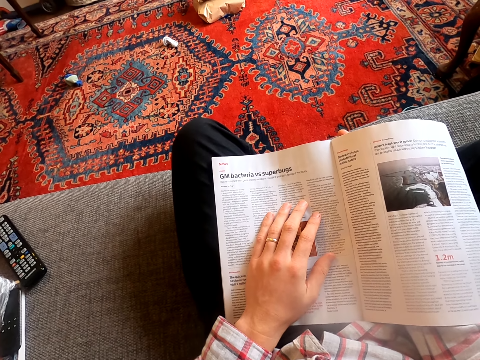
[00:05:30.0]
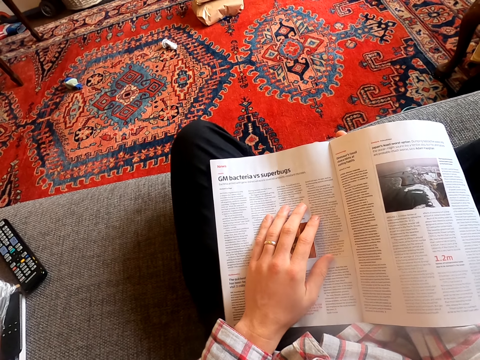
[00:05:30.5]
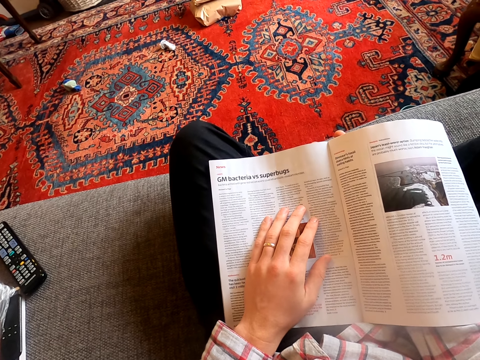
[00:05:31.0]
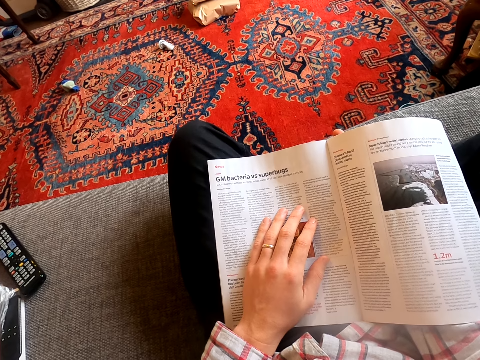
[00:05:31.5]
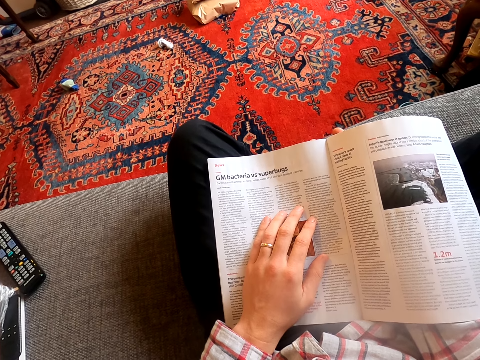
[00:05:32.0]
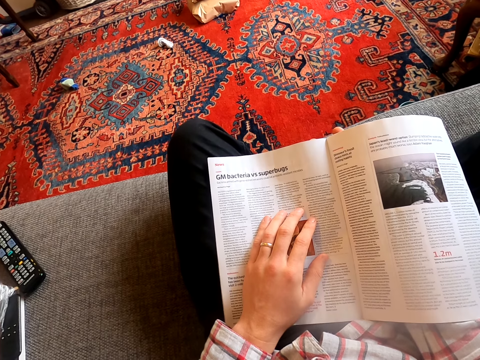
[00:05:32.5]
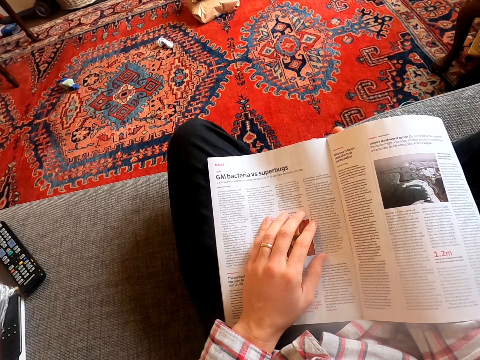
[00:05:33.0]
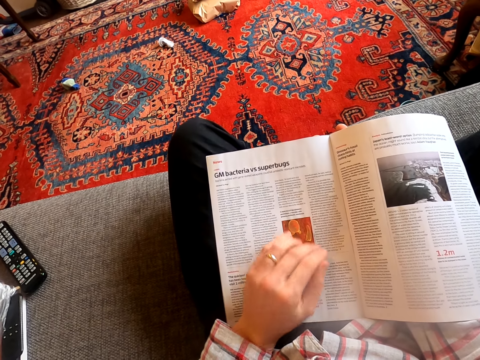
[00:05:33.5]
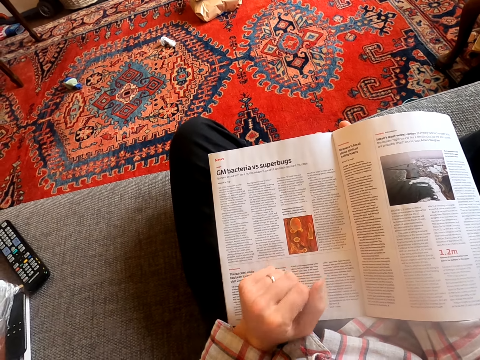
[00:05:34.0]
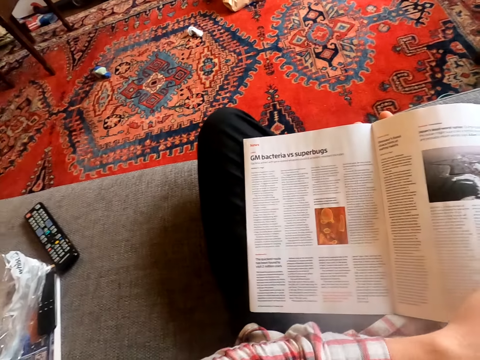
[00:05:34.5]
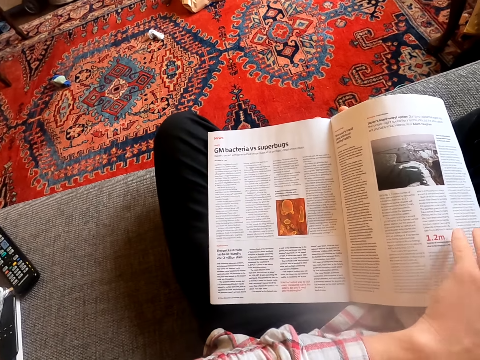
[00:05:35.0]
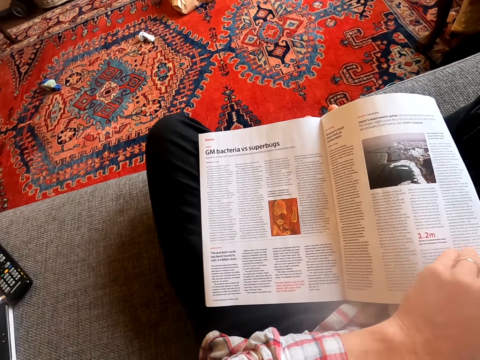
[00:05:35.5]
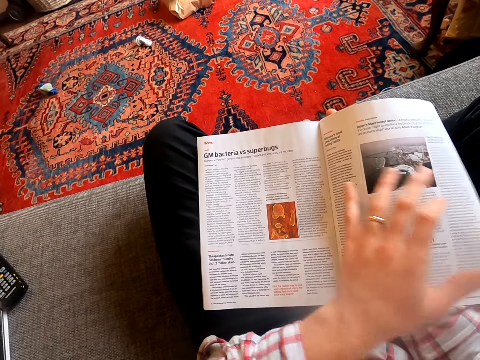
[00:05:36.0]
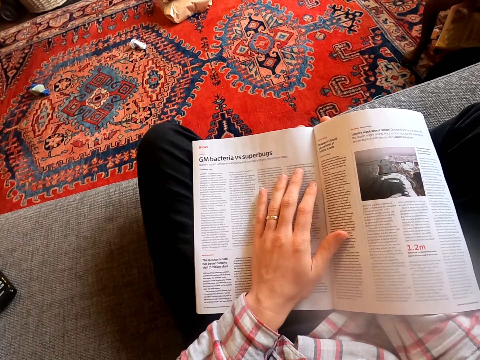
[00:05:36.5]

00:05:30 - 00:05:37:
The camera wearer touches the magazine. They touch the next page.

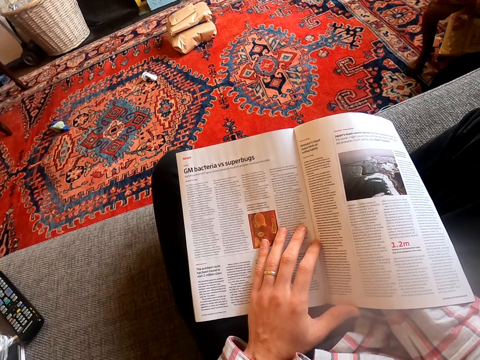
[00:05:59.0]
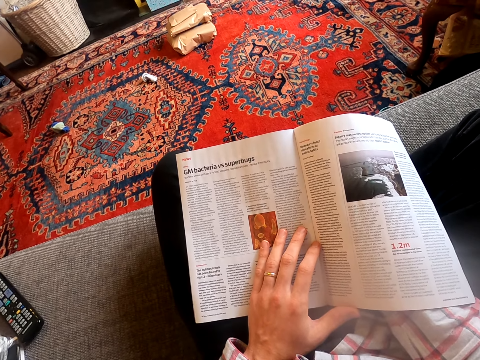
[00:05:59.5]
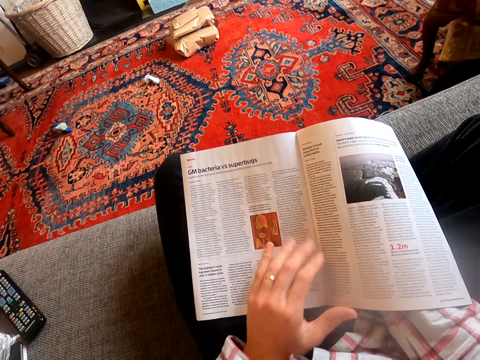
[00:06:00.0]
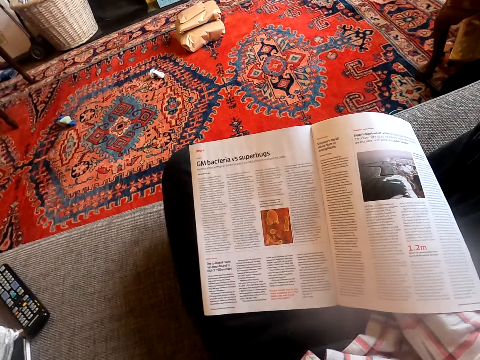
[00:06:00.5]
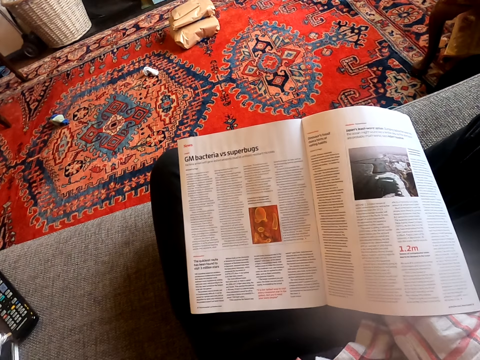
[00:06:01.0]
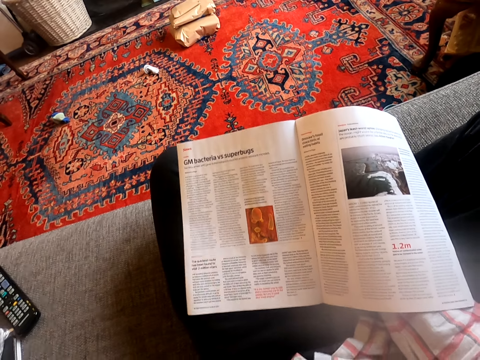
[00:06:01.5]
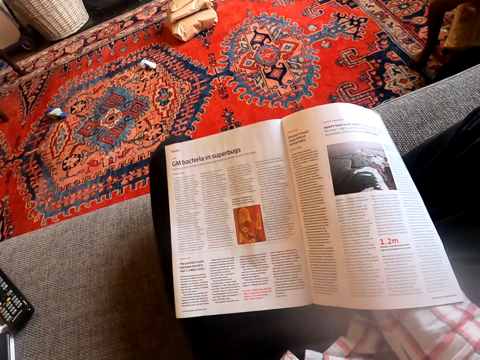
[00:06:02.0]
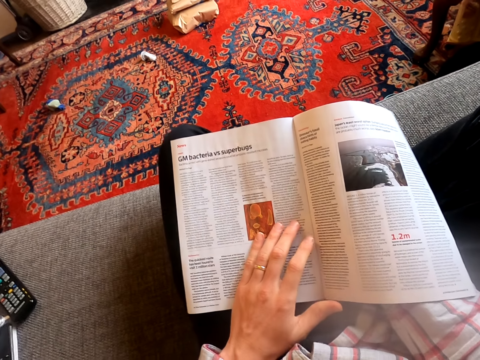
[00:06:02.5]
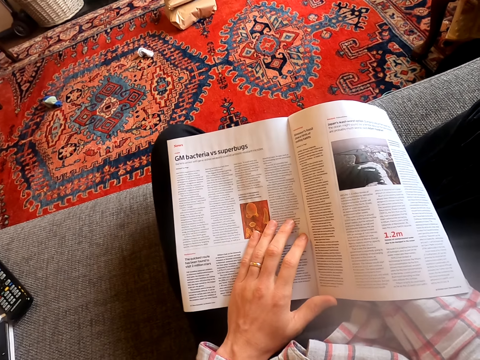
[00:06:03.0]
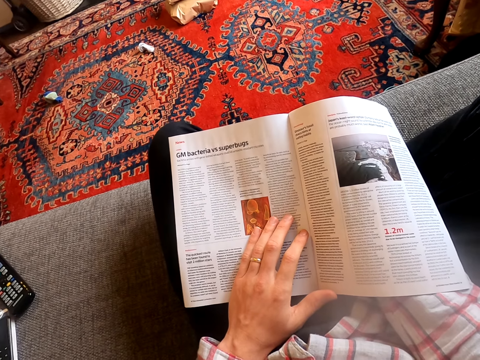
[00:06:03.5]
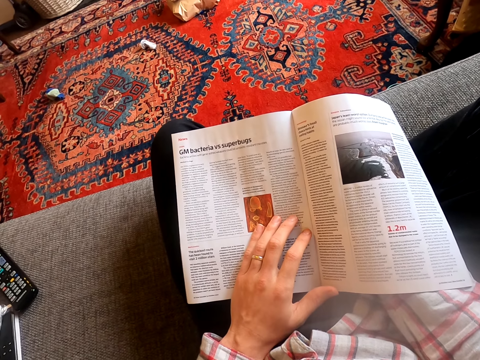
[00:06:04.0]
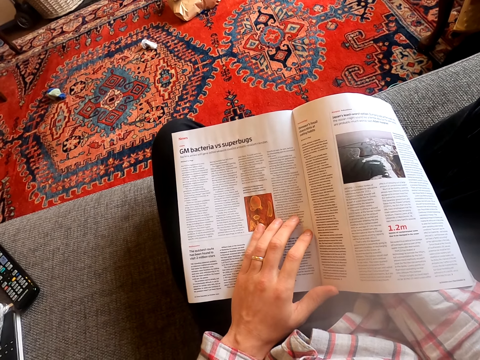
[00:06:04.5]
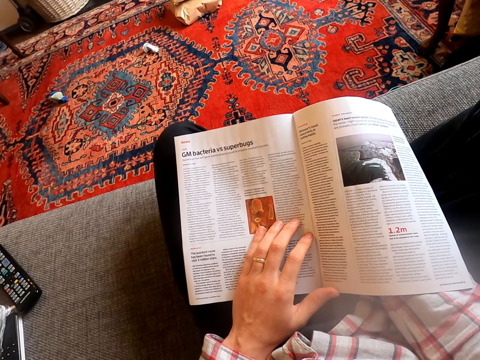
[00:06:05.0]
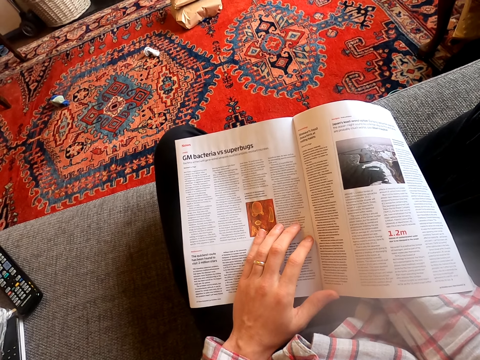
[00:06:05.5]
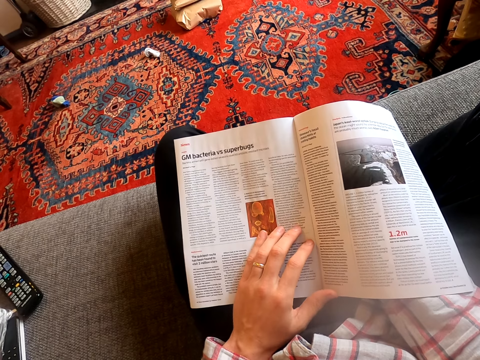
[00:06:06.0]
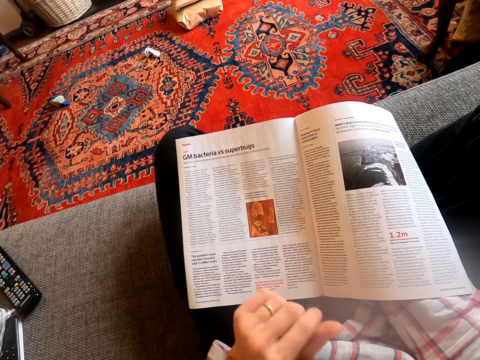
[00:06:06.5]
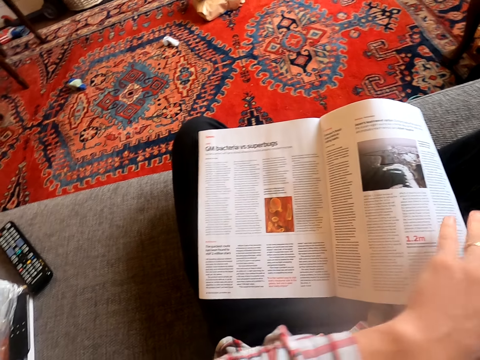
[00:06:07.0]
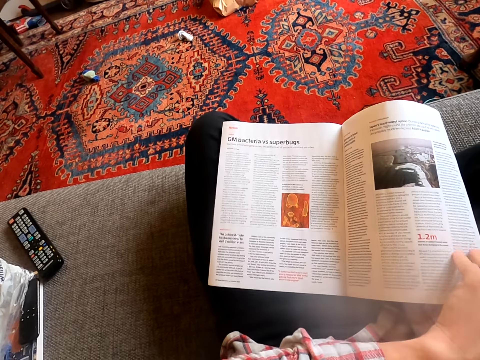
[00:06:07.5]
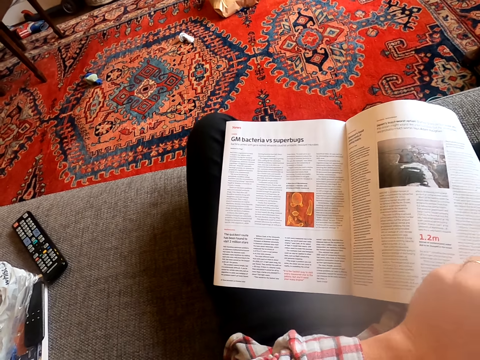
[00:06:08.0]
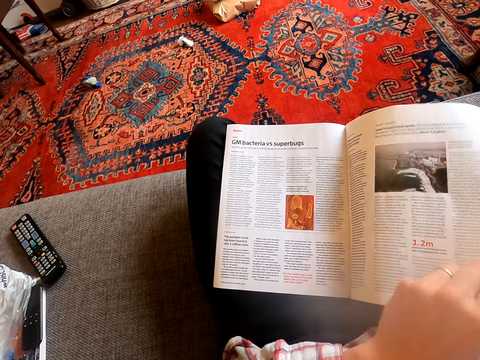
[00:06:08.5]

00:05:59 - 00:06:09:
The camera wearer lifts the hand. They cough. They drop the hand. They hold the magazine leaf. They turn to the next page.

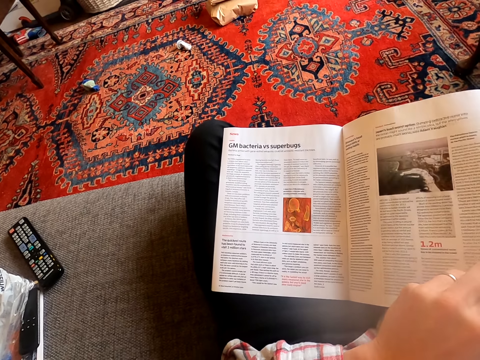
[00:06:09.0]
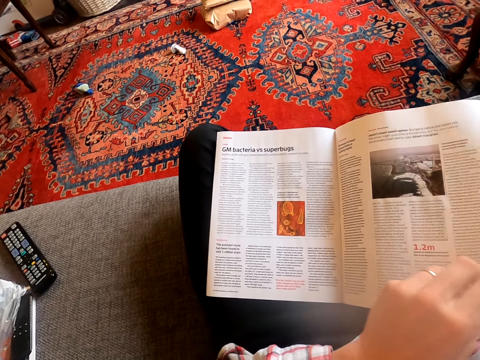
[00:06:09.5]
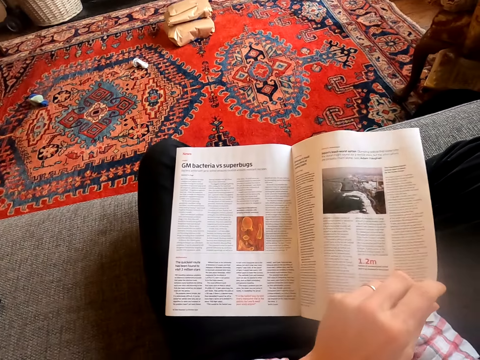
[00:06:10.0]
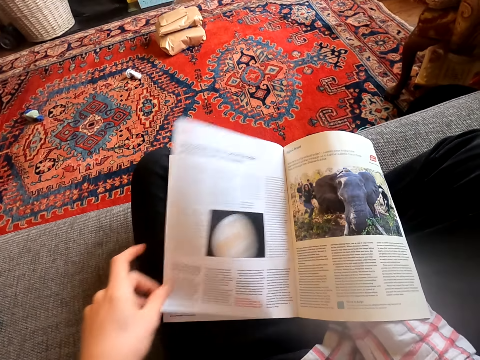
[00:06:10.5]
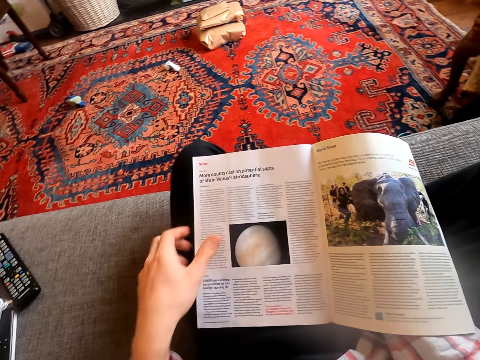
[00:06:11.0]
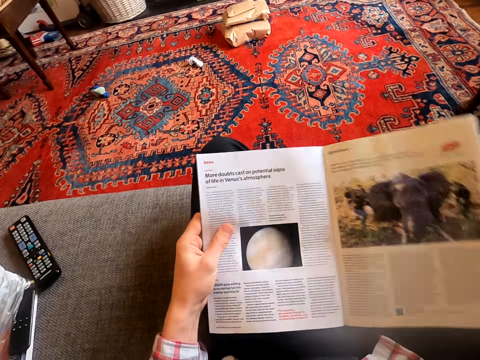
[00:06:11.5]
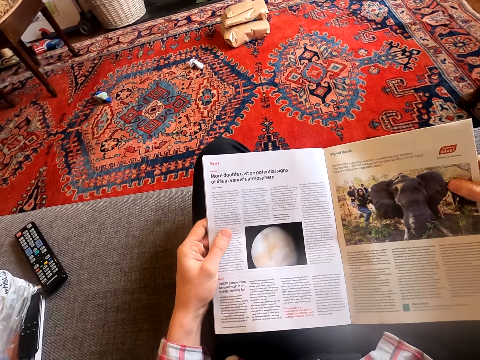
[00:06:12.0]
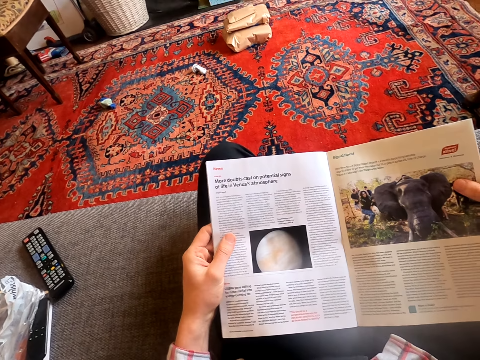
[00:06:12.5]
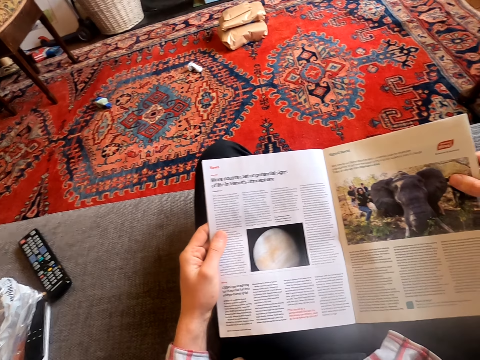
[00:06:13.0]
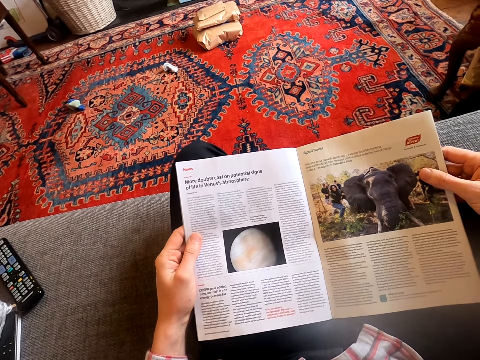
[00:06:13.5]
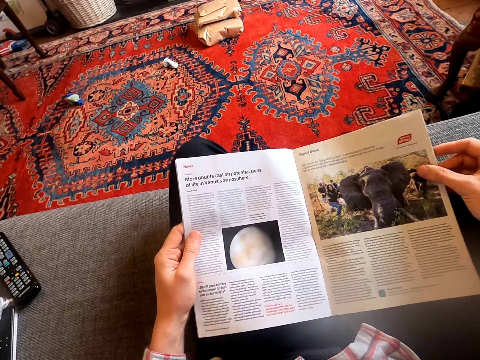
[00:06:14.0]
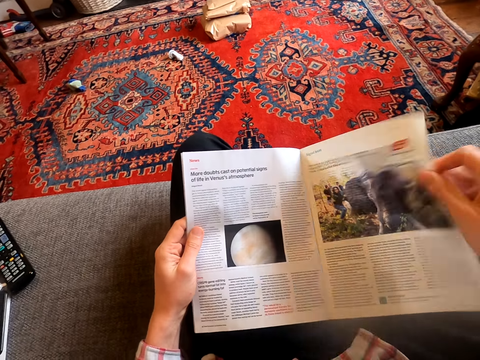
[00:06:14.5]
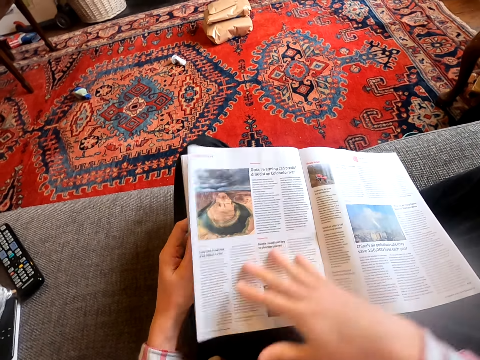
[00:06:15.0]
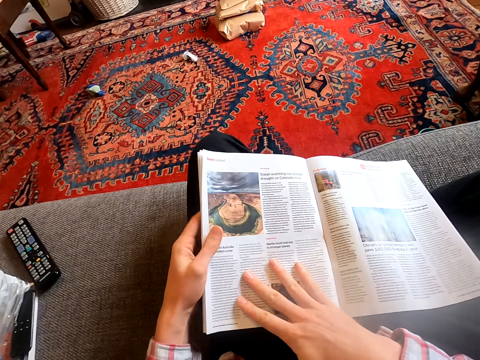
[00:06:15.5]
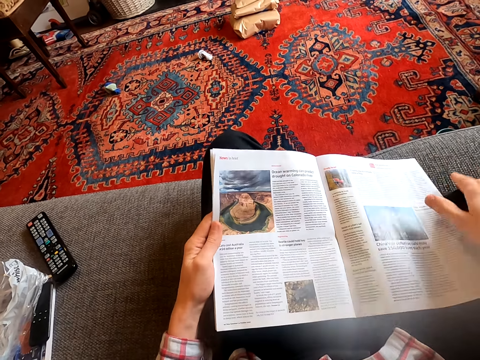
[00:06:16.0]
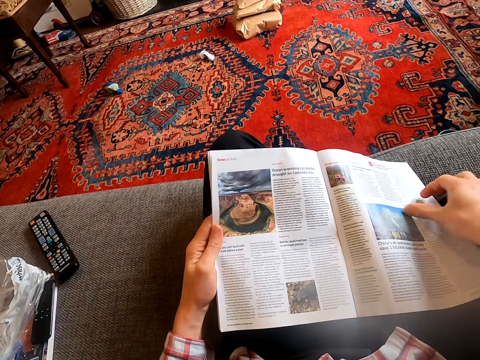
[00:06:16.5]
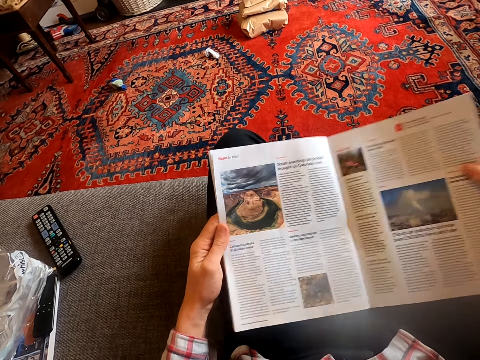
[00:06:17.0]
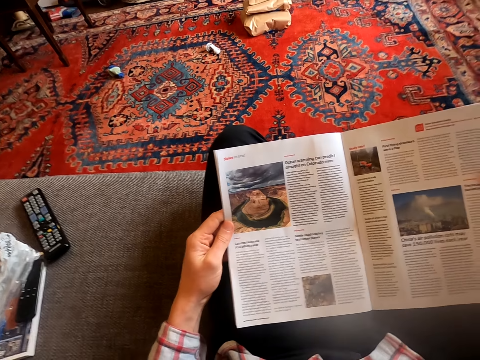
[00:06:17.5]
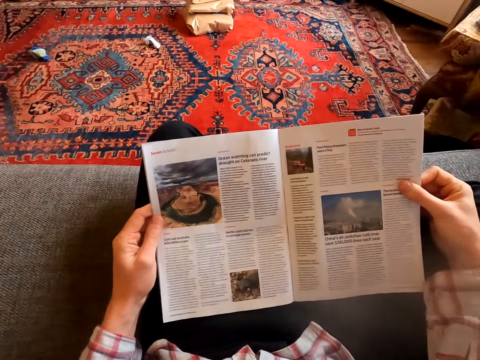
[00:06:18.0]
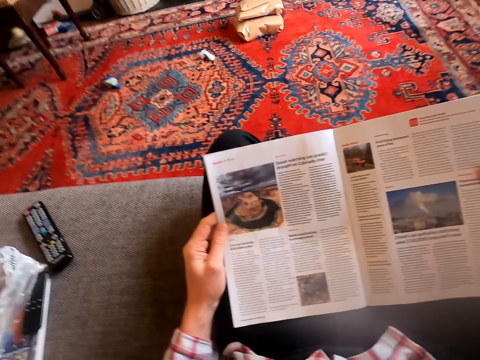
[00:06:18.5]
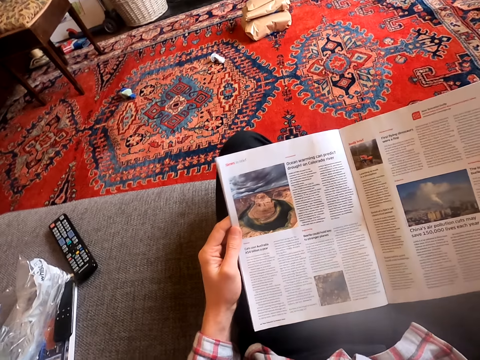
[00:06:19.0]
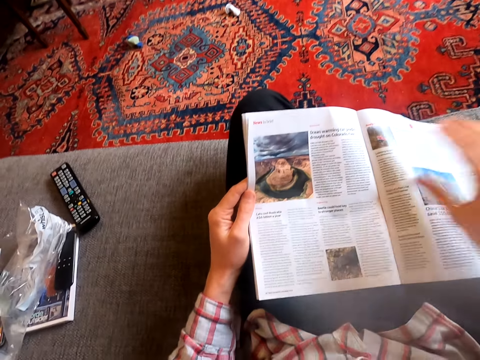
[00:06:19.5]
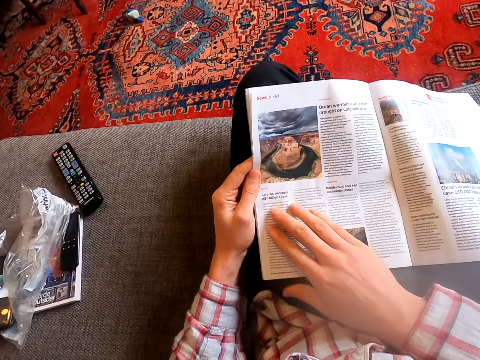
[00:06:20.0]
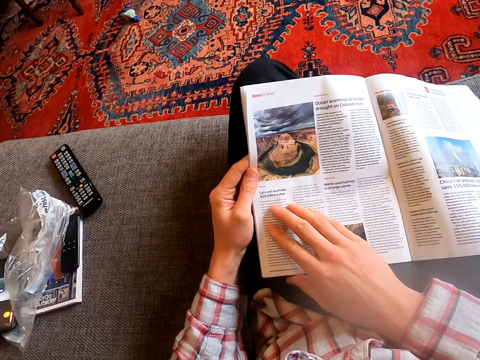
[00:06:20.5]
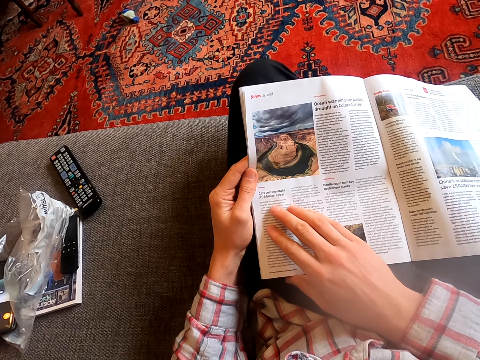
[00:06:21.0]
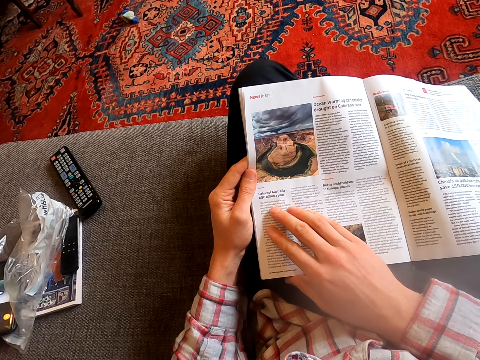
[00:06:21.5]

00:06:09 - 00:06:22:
The camera wearer reads the magazine. They turn the magazine leaf. They hold the magazine with the right hand. They read the magazine.
